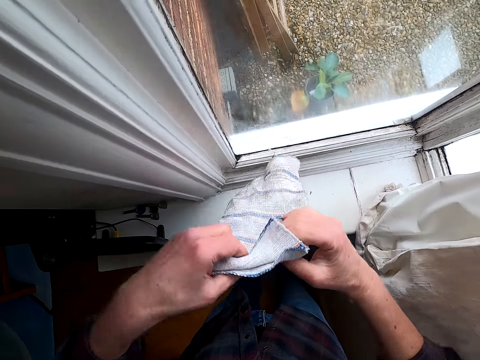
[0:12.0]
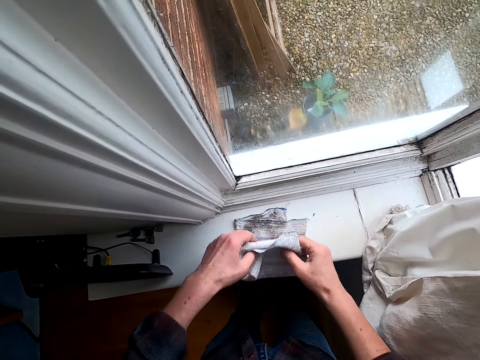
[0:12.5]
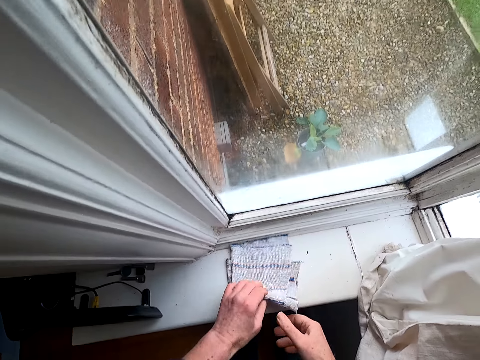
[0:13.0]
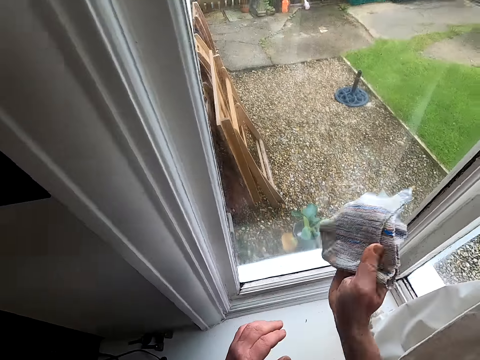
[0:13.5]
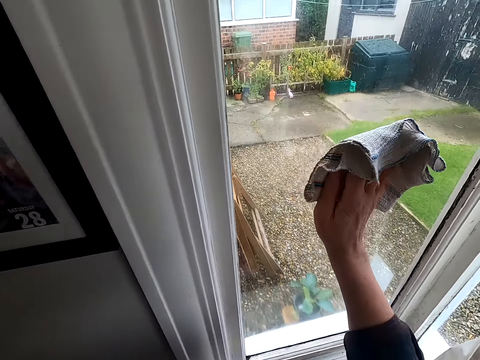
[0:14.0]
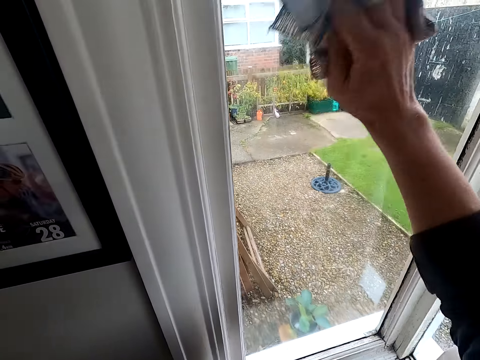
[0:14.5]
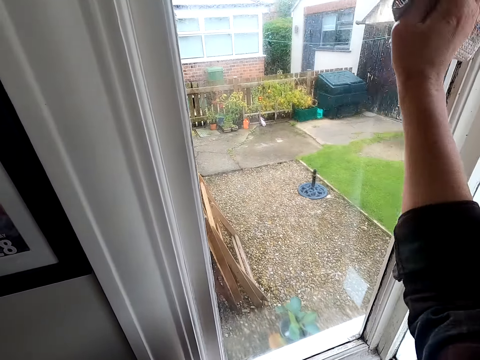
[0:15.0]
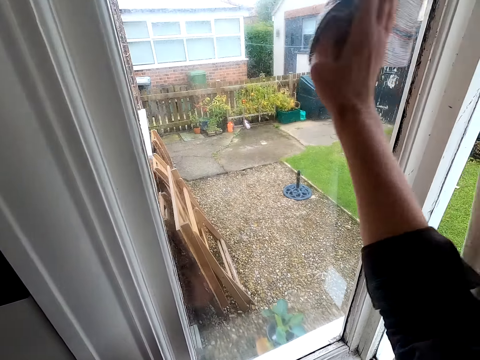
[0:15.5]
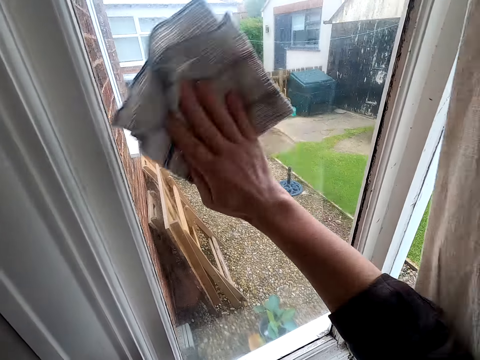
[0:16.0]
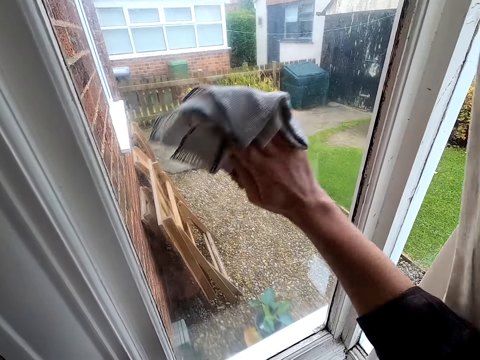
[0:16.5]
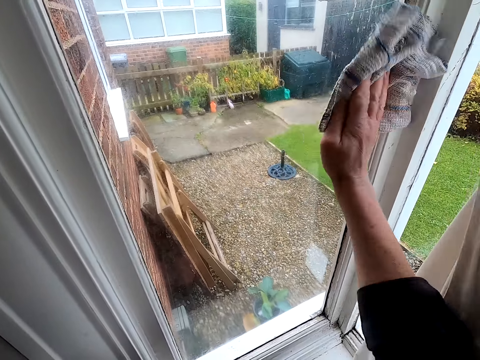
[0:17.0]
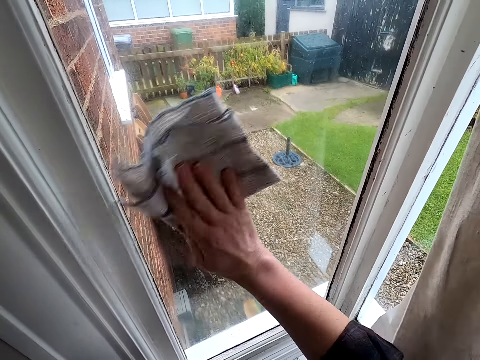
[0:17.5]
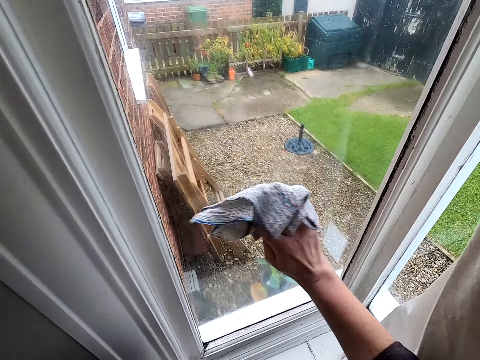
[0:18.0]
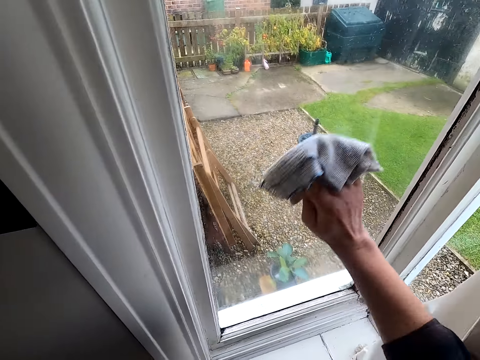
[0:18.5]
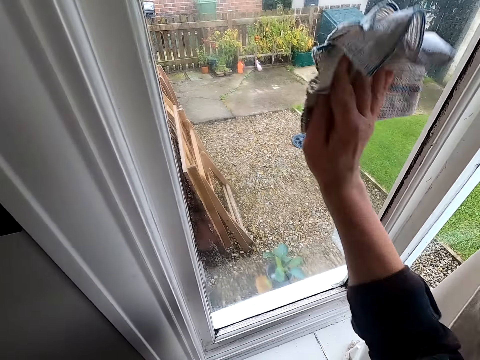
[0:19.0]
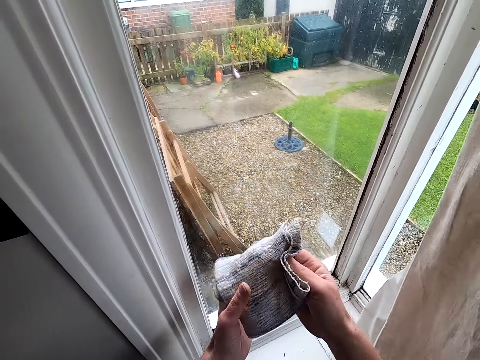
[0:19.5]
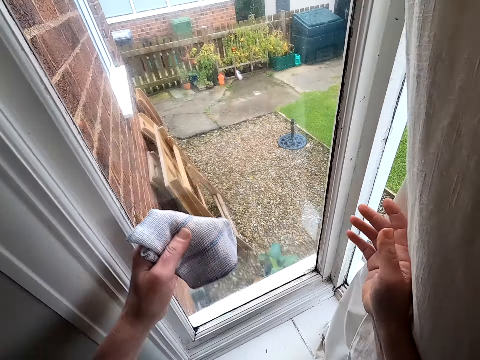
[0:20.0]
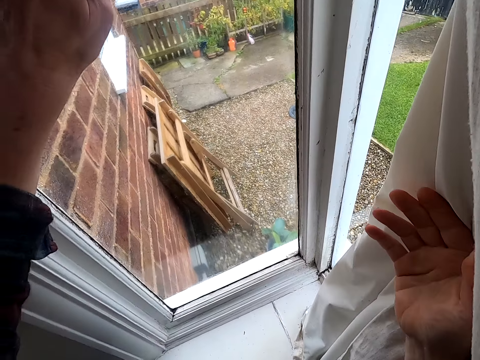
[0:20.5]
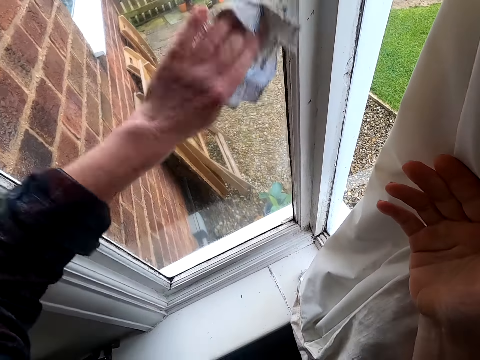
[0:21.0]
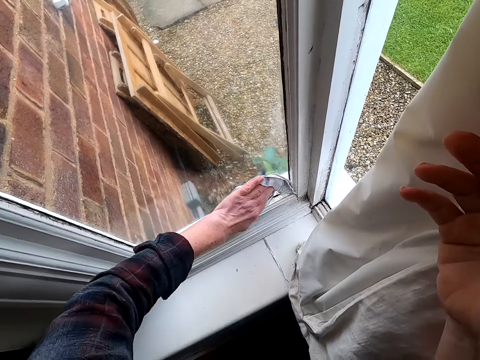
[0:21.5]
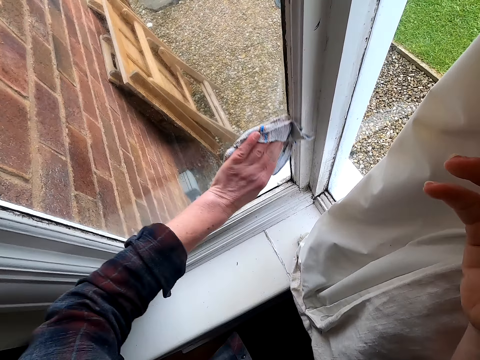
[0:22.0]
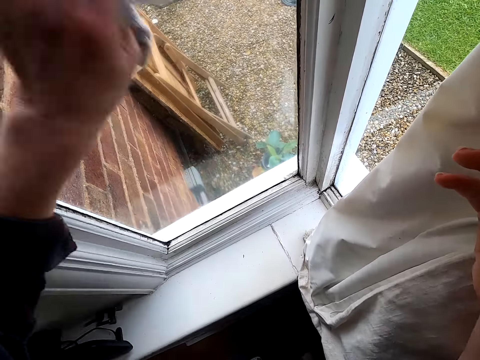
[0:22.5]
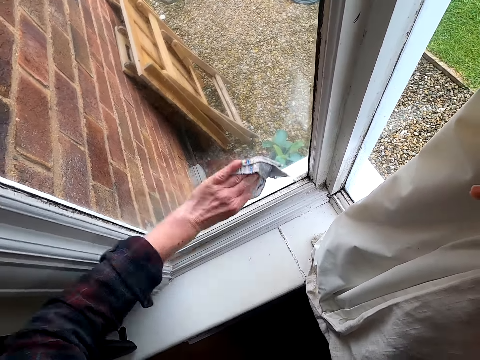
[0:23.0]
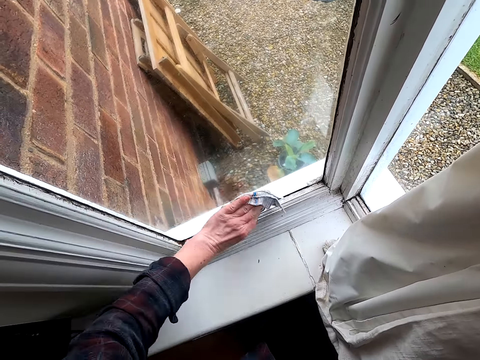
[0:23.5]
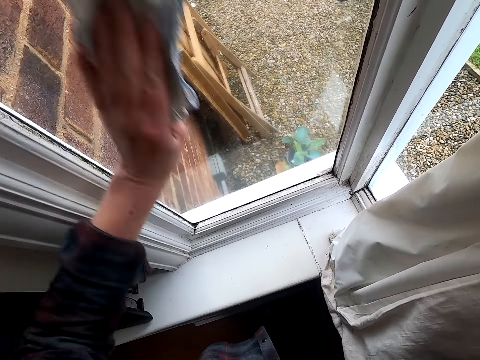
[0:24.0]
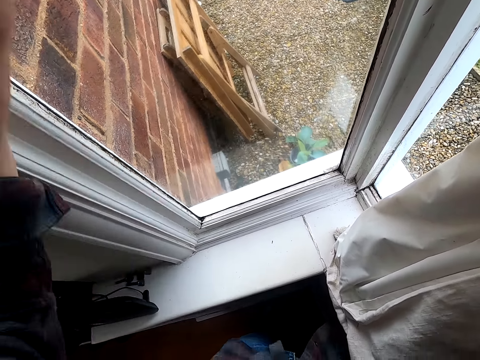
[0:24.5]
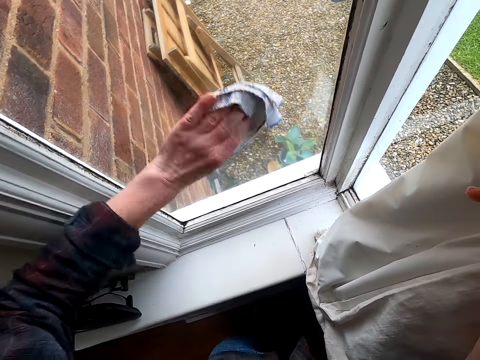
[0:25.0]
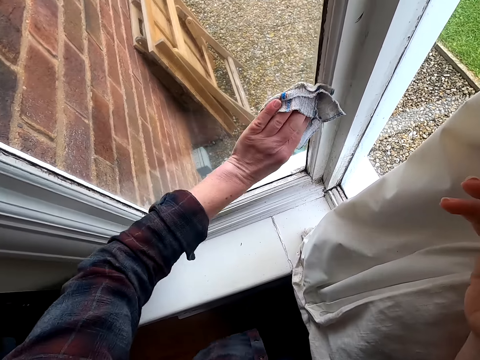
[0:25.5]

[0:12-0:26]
The camera wearer folds the cloth. He wipes a window glass with a kitchen towel. He holds the cloth with the other hand and adjusts the kitchen towel on his hands. He wipes the window glass with the kitchen towel.

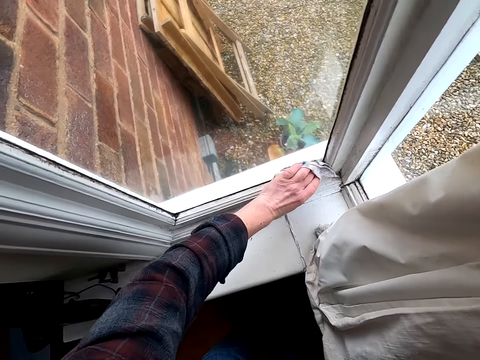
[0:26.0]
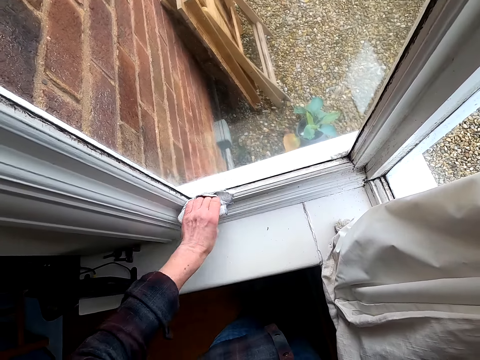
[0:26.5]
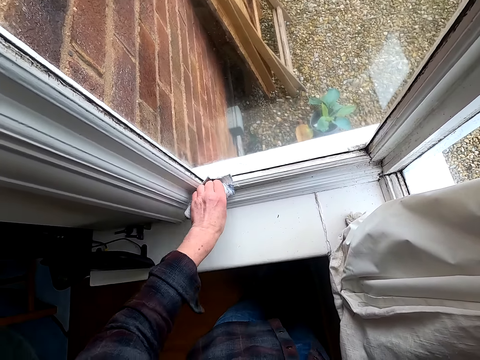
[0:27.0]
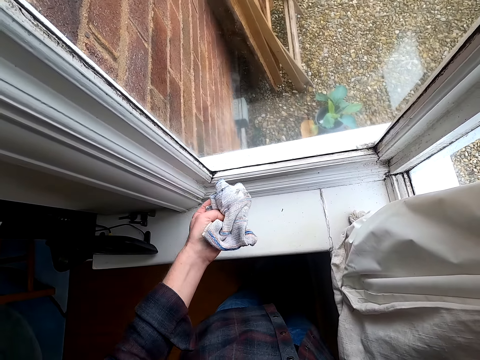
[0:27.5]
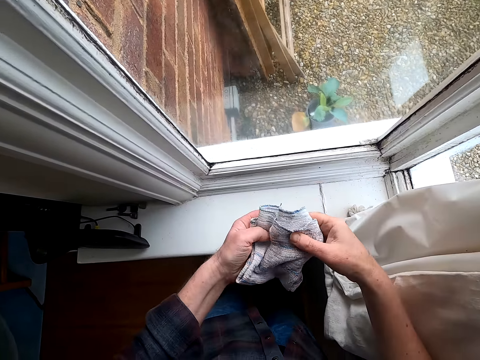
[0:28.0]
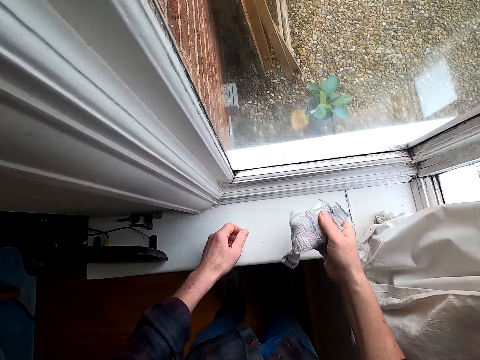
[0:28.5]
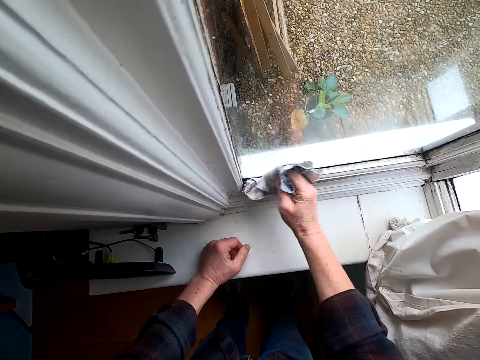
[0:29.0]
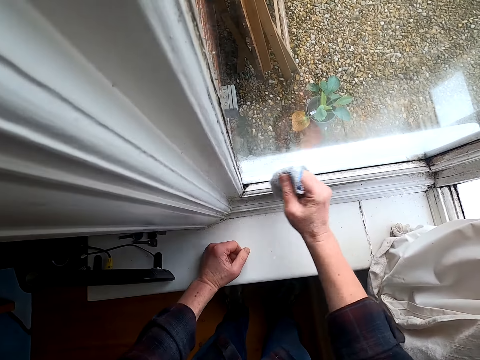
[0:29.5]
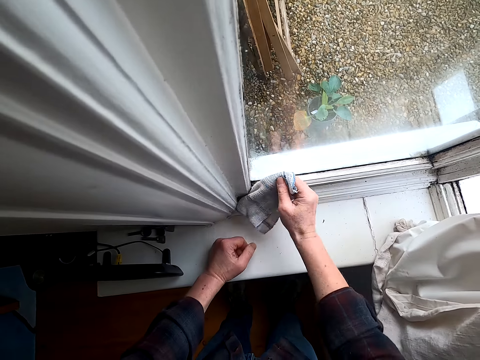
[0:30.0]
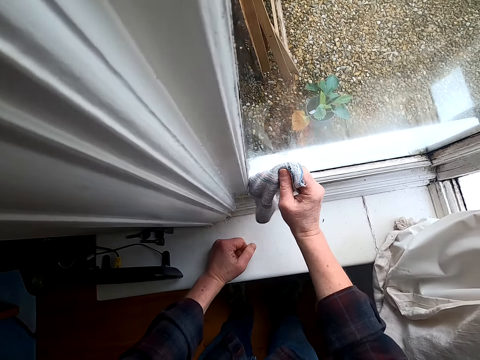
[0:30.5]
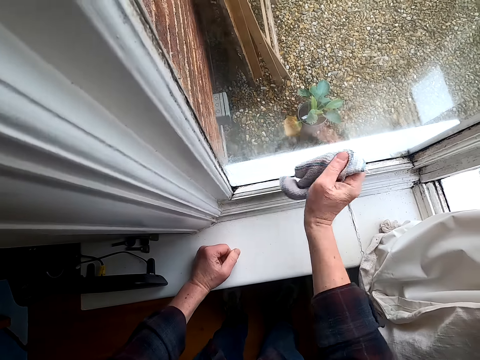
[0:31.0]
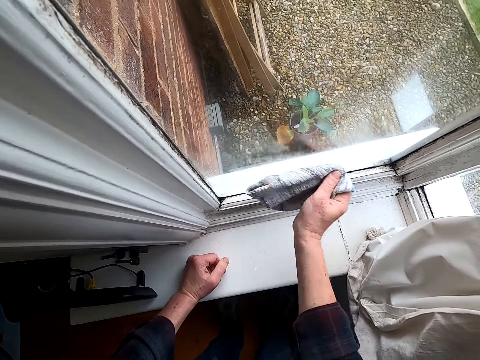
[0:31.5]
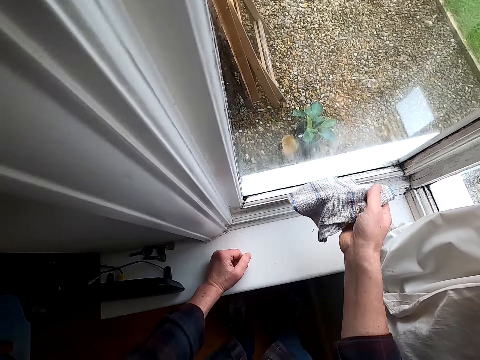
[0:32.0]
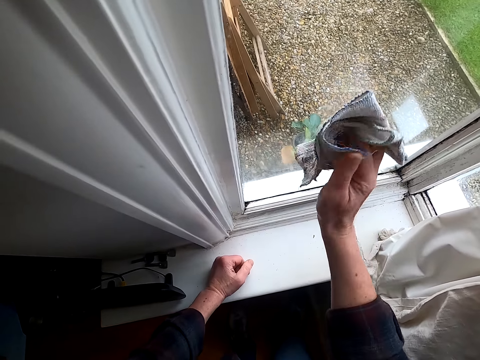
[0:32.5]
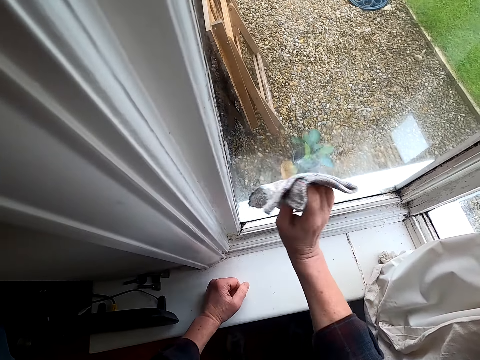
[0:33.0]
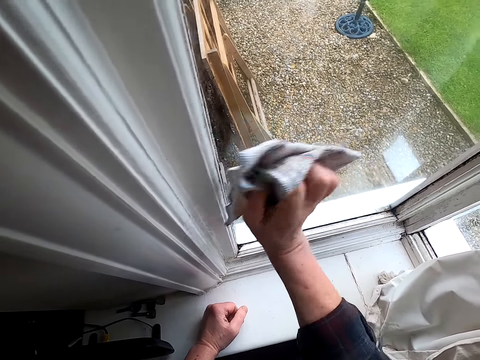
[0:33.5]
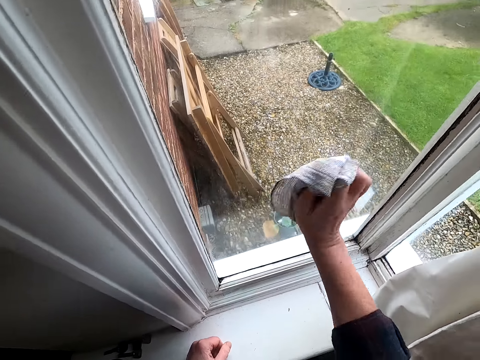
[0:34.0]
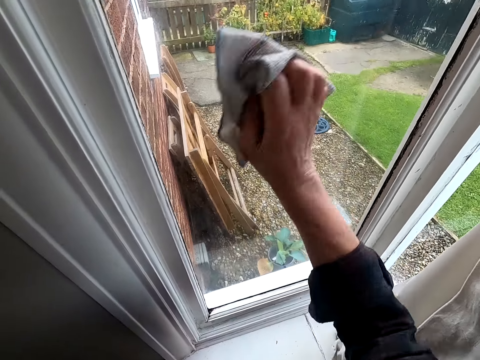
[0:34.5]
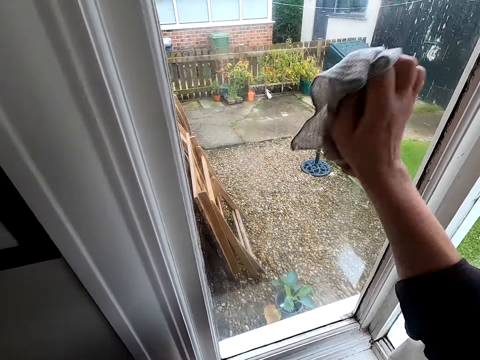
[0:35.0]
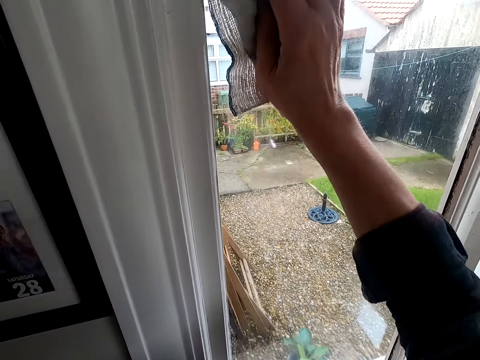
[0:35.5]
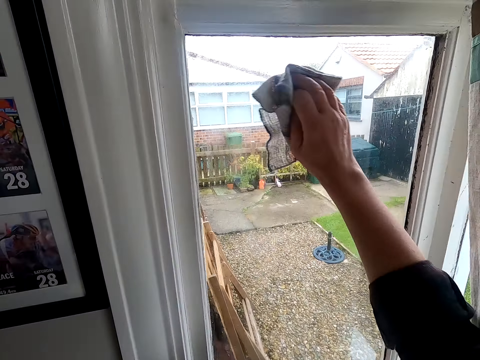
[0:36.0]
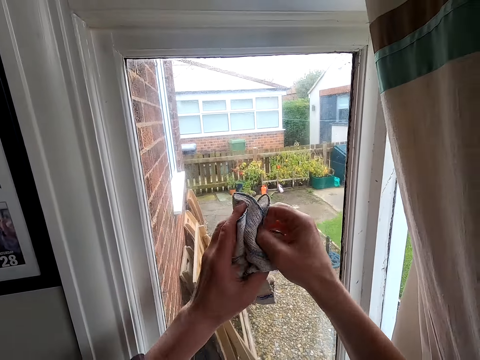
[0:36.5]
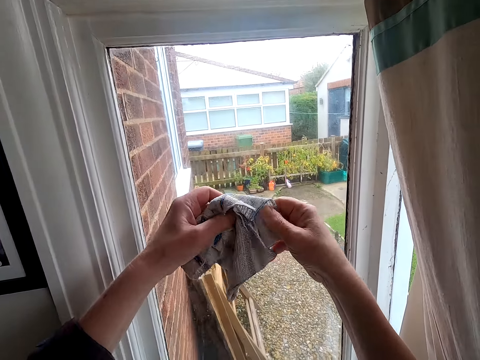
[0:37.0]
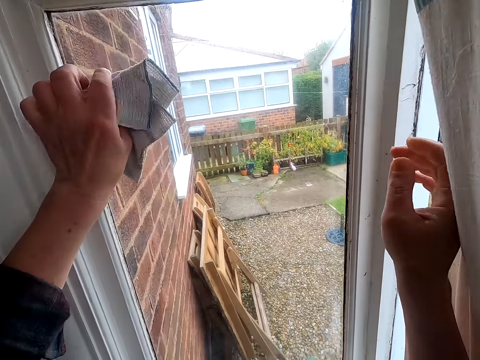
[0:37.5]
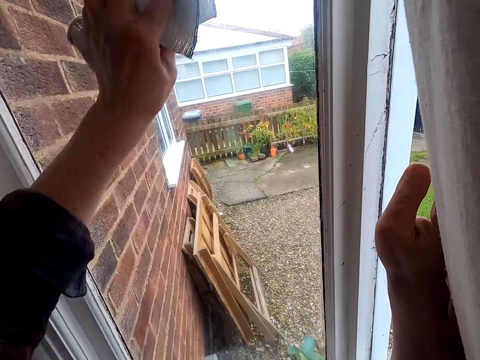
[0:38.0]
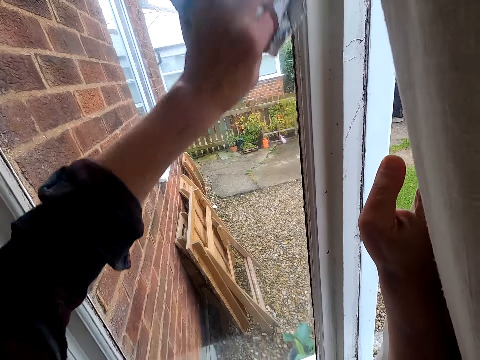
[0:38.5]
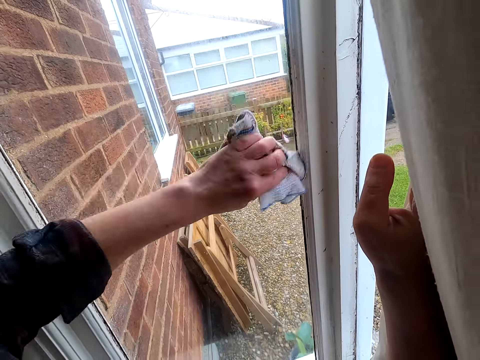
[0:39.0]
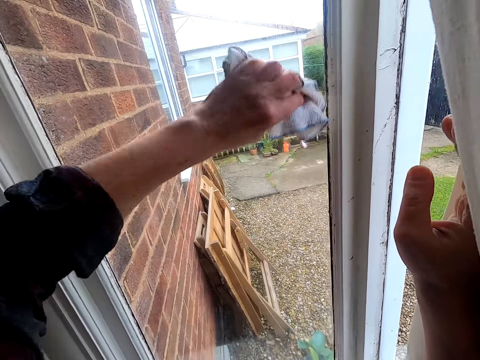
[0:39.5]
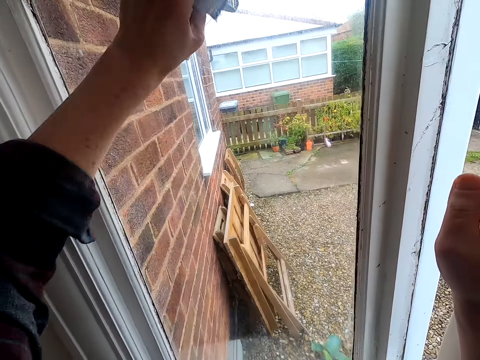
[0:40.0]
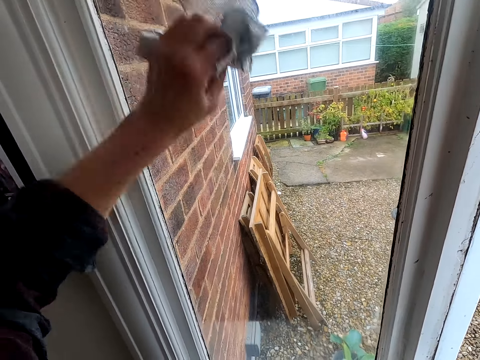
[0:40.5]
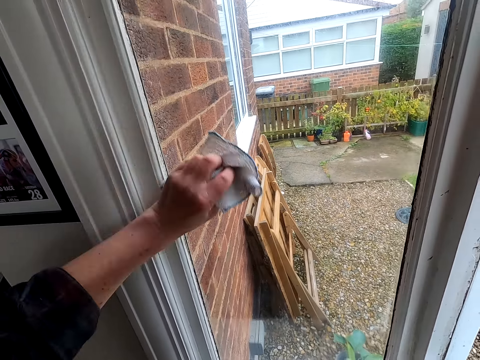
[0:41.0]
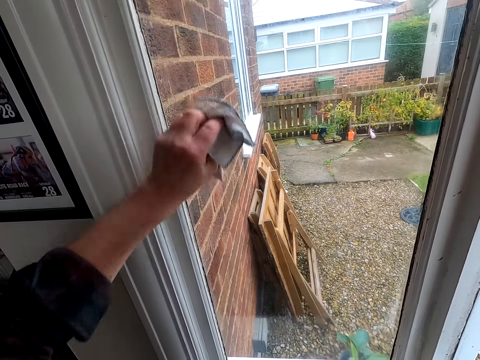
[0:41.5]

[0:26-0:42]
The camera wearer adjusts a kitchen towel on his hands. He holds the cloth with the other hand and wipes a window glass with the kitchen towel. He adjusts the kitchen towel on his hands. He holds the cloth with the other hand and wipes the window glass with the kitchen towel.
